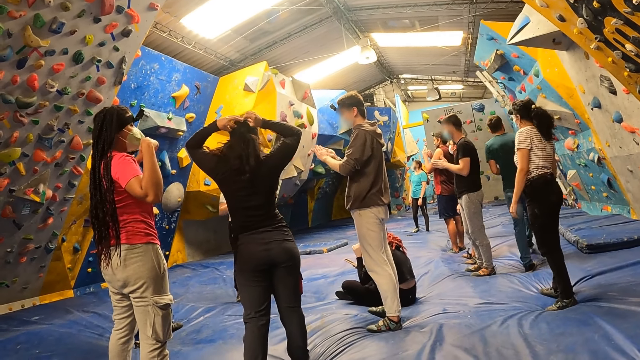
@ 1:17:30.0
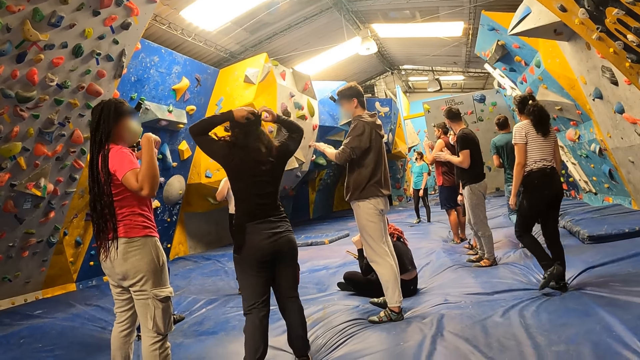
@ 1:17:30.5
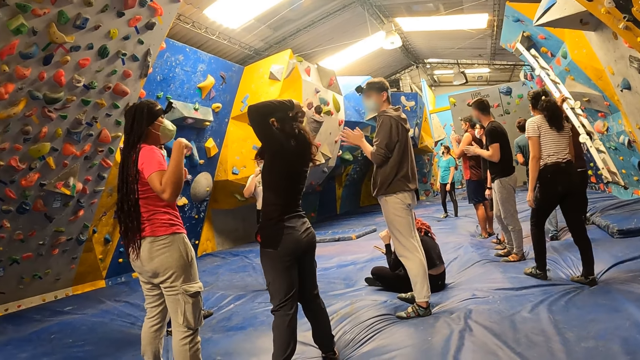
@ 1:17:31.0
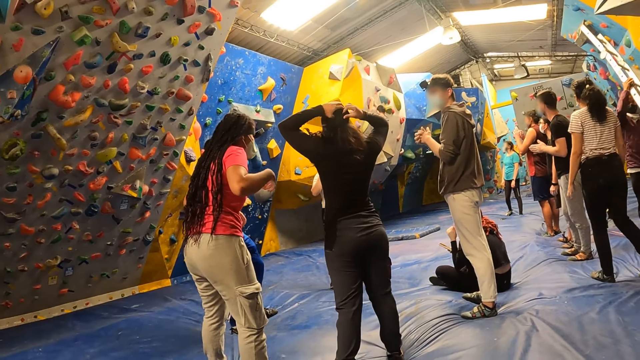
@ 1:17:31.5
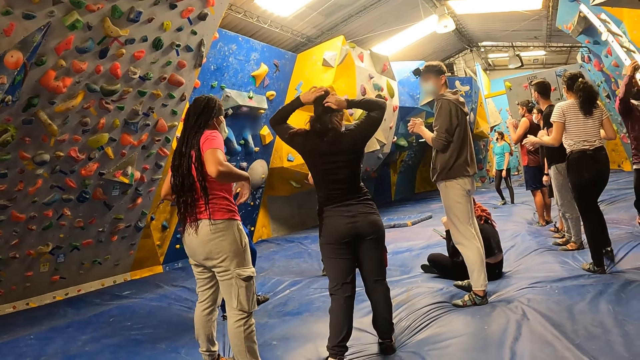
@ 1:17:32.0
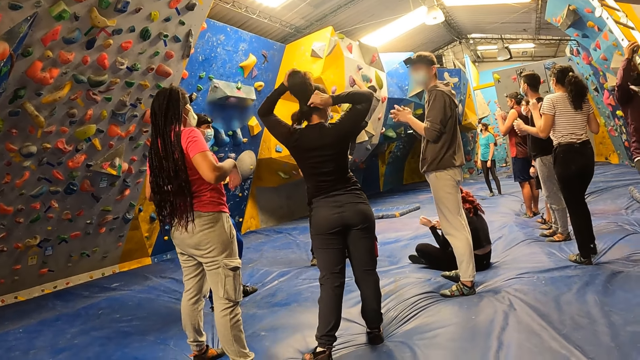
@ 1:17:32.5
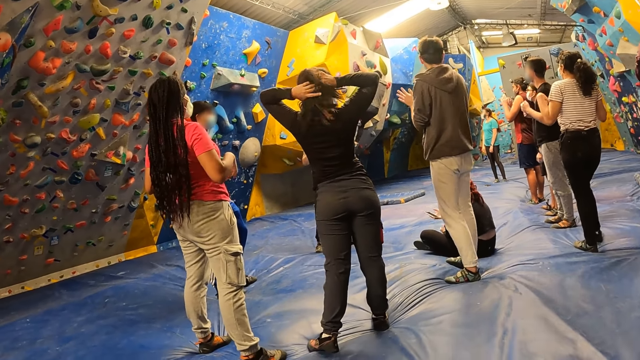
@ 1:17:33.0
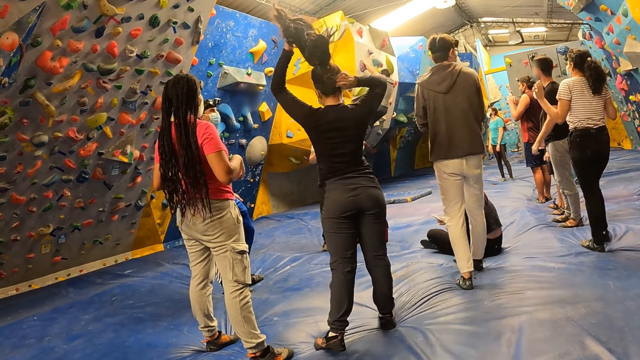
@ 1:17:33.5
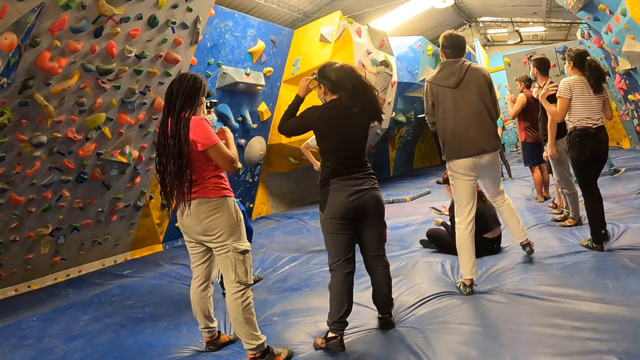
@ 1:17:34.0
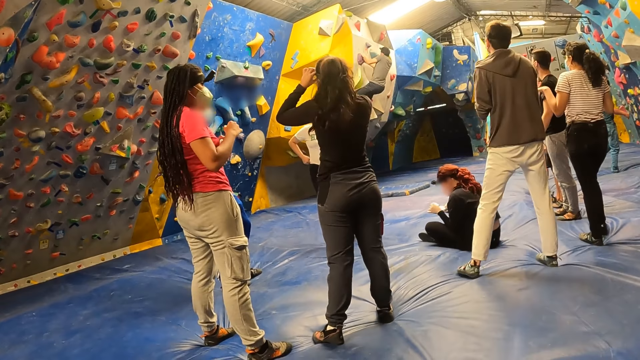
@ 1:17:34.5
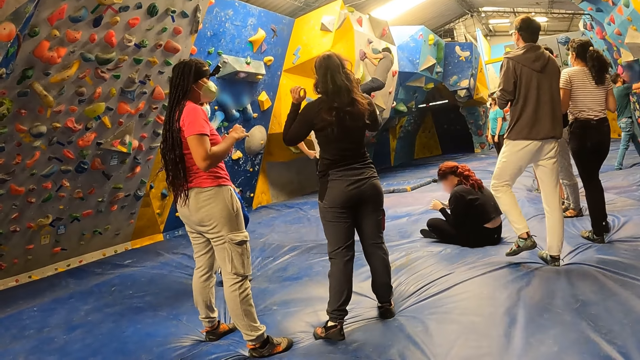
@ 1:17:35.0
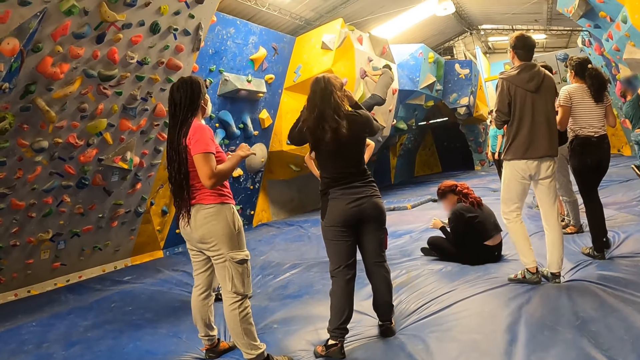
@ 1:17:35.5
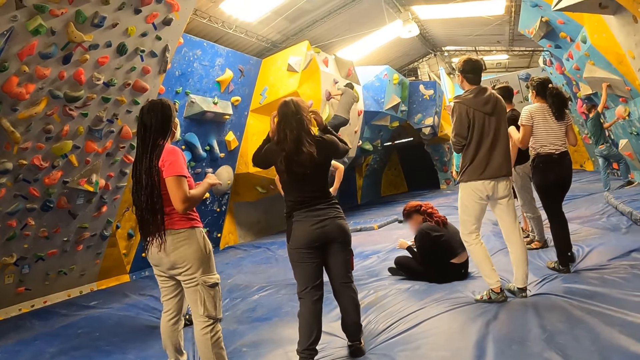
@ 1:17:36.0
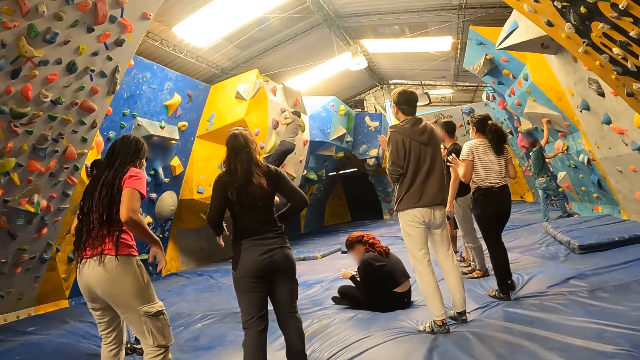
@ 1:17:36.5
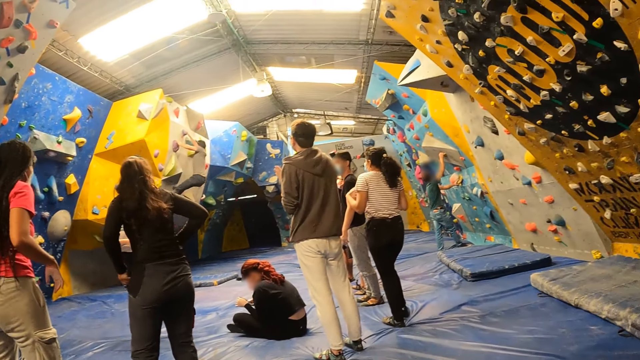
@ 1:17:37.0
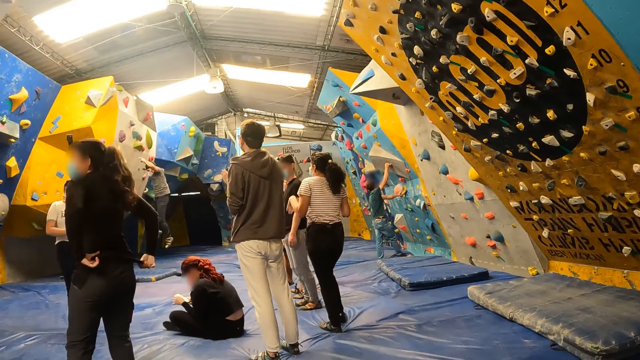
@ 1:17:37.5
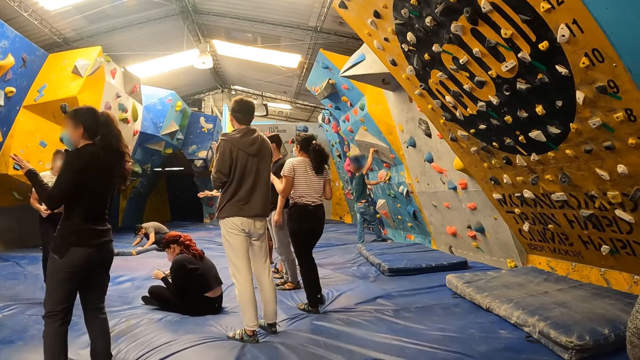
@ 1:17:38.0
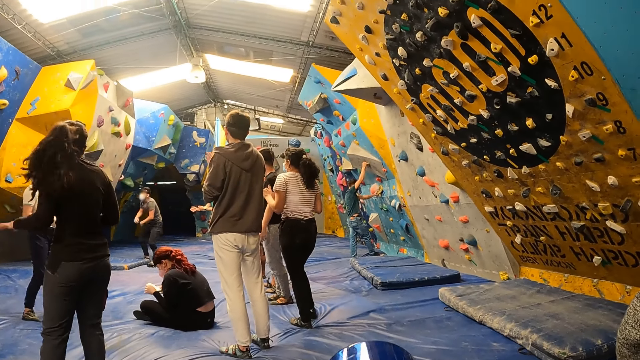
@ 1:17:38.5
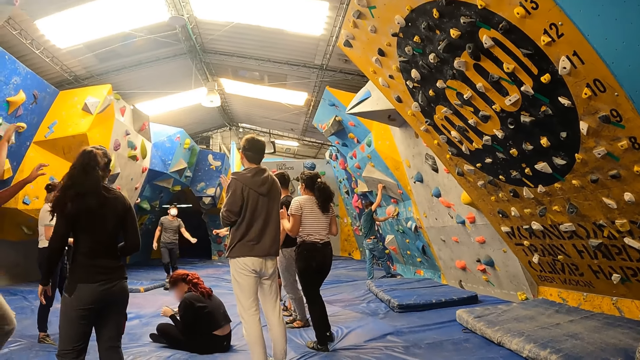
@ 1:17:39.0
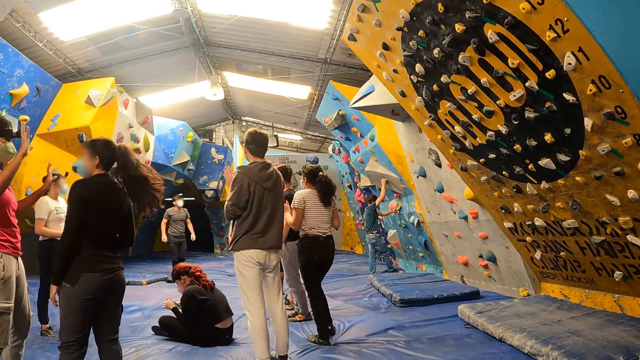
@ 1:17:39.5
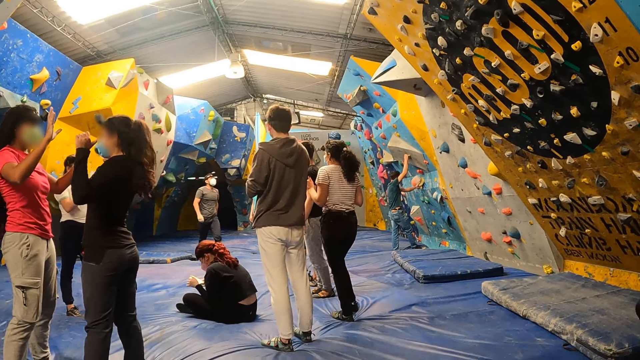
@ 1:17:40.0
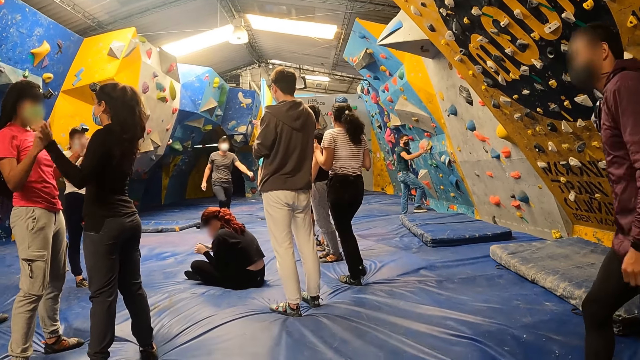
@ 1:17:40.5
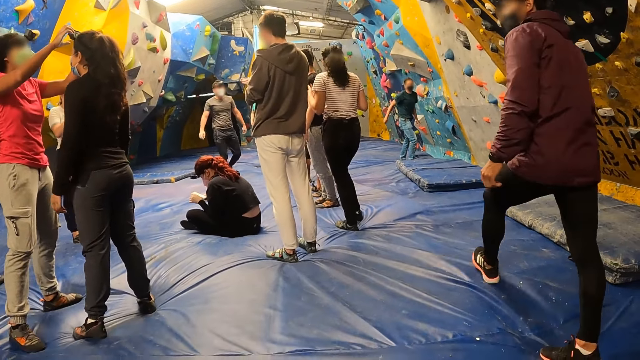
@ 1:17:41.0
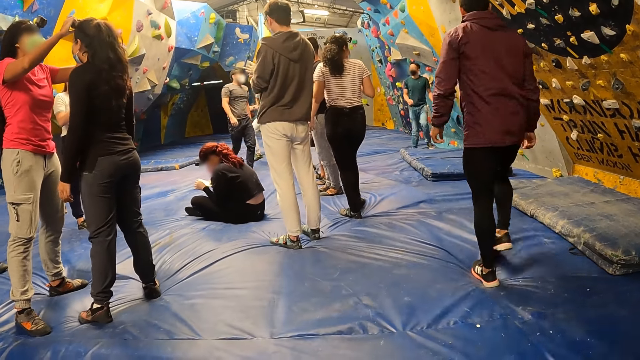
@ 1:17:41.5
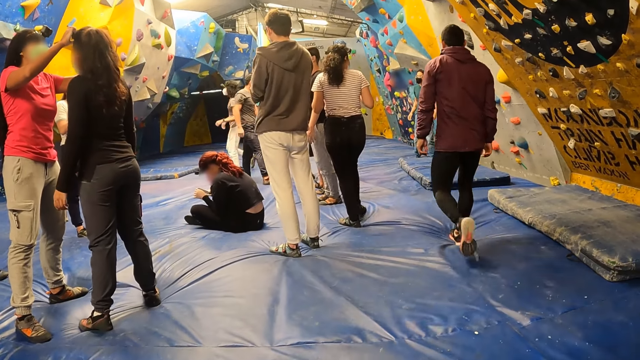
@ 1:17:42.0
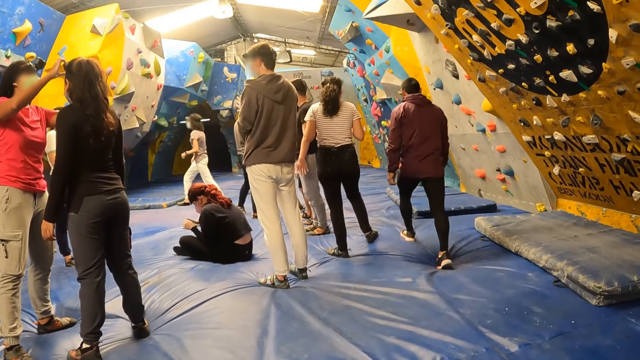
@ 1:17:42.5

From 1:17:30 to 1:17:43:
The camera wearer looks around. They look at the people in the room. They take a drink.

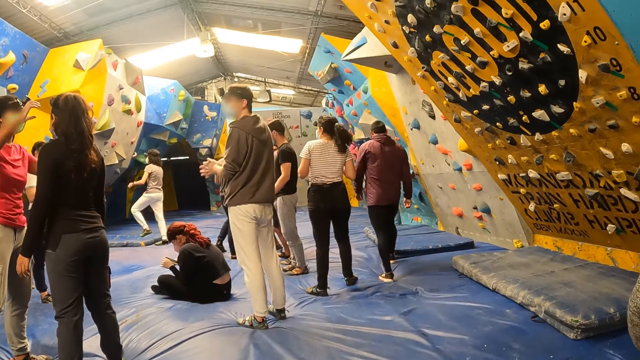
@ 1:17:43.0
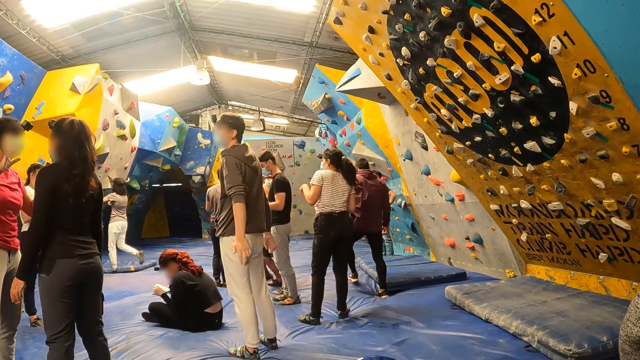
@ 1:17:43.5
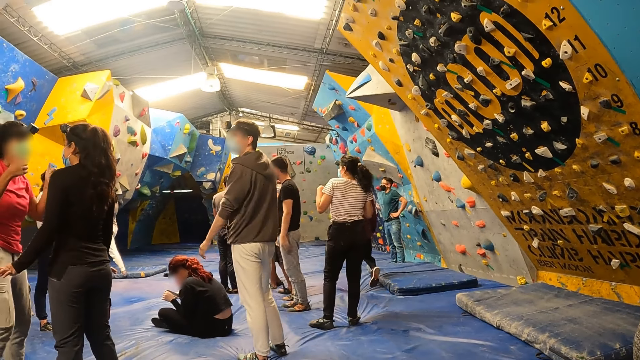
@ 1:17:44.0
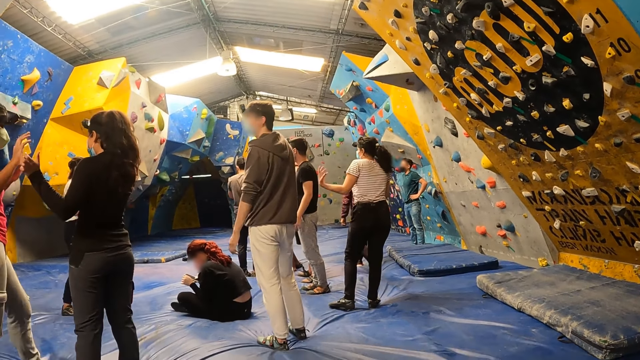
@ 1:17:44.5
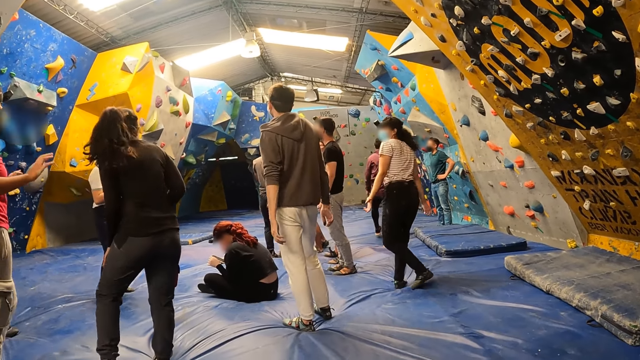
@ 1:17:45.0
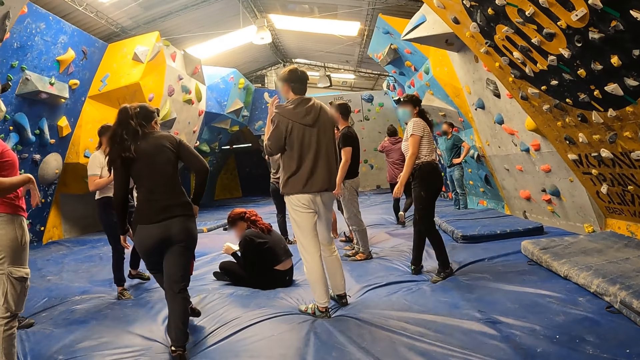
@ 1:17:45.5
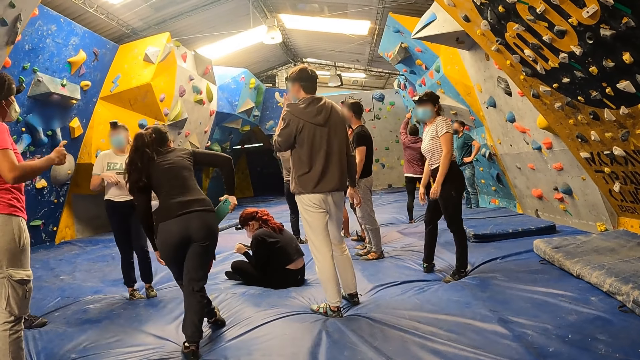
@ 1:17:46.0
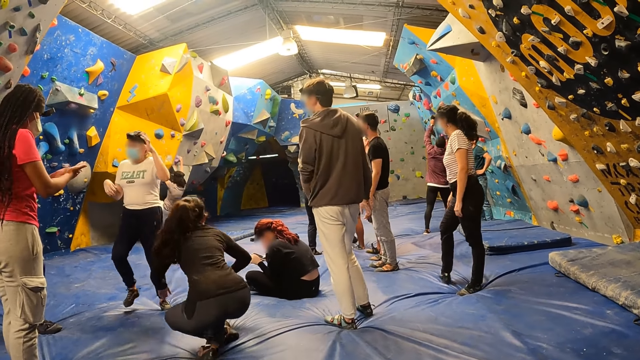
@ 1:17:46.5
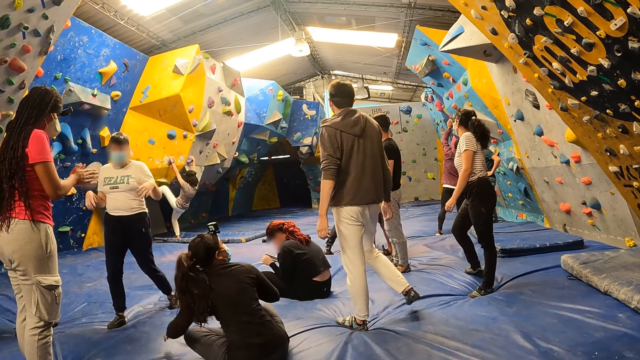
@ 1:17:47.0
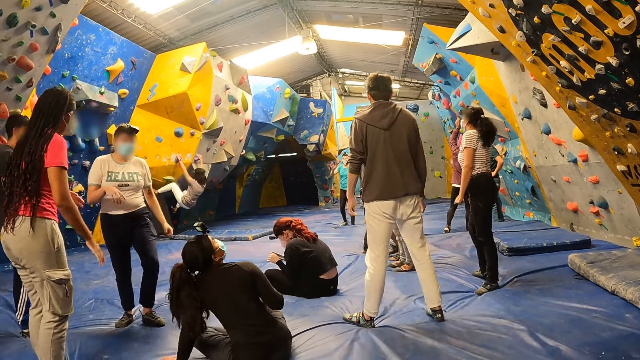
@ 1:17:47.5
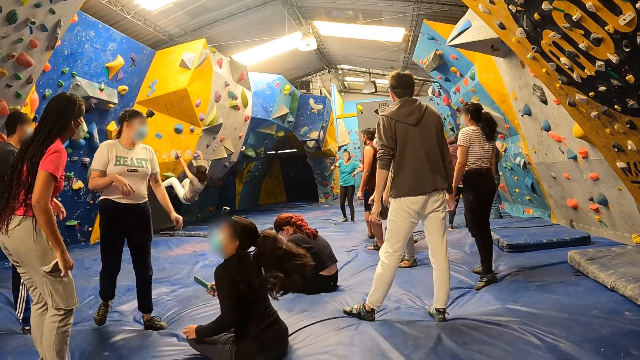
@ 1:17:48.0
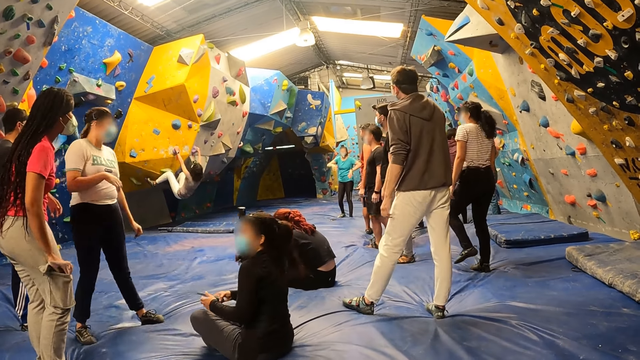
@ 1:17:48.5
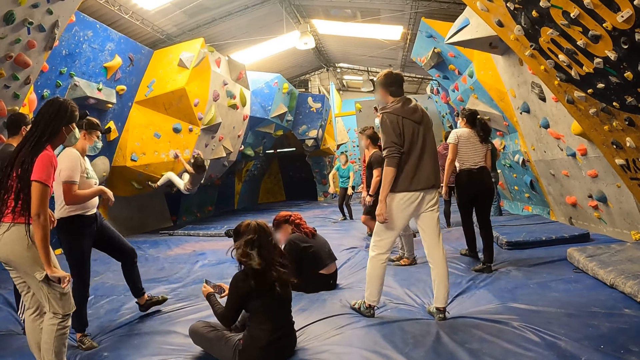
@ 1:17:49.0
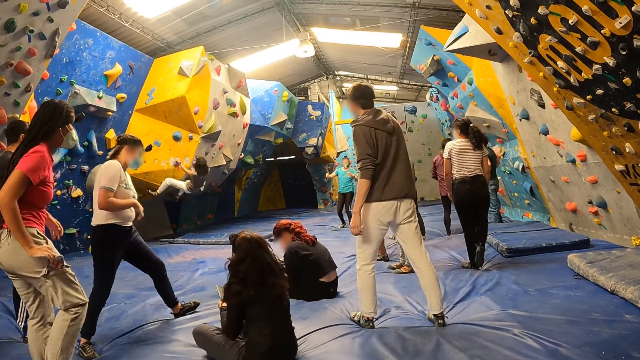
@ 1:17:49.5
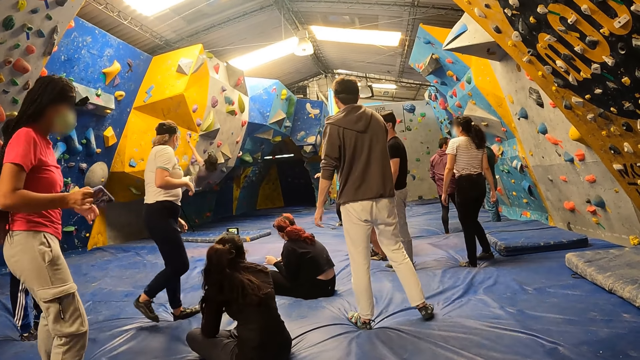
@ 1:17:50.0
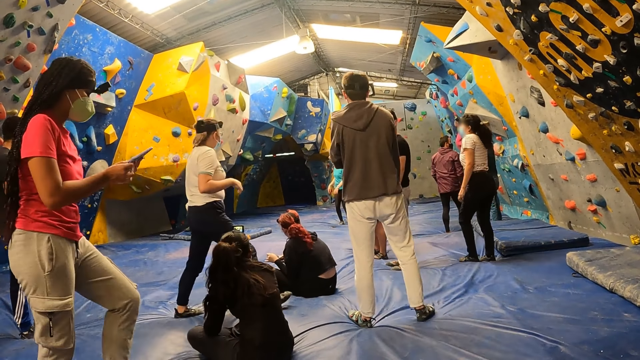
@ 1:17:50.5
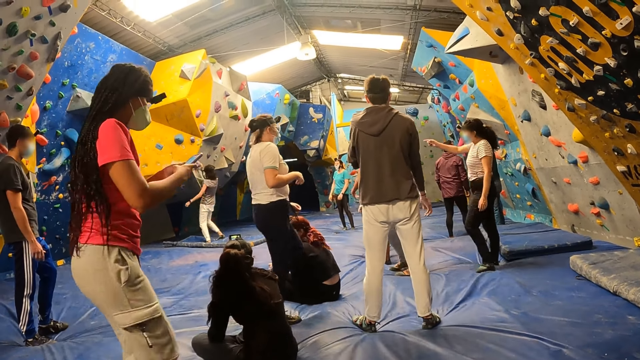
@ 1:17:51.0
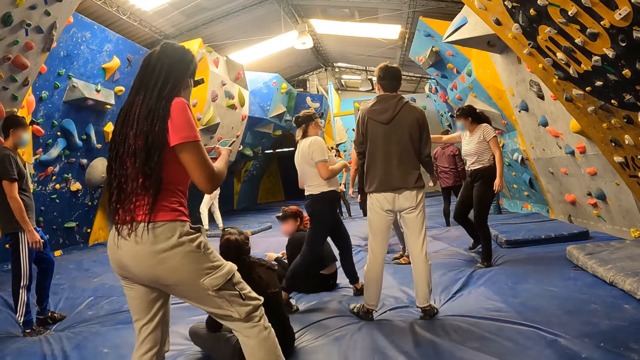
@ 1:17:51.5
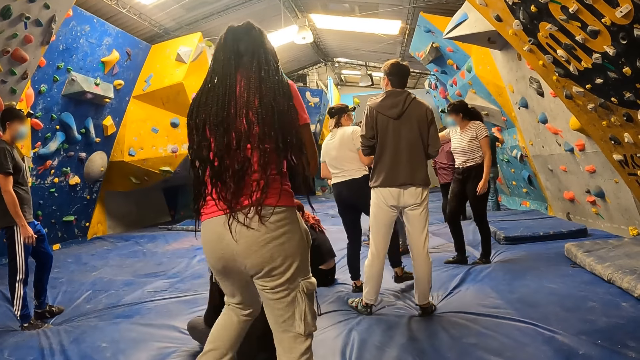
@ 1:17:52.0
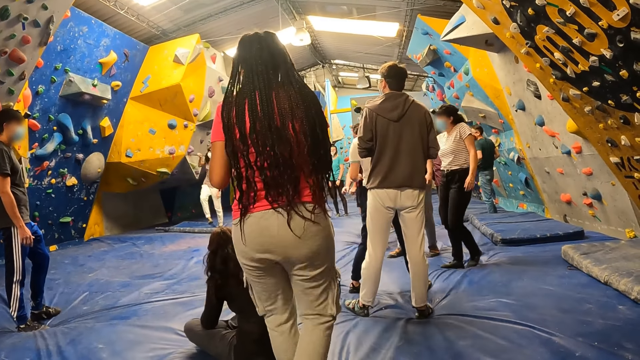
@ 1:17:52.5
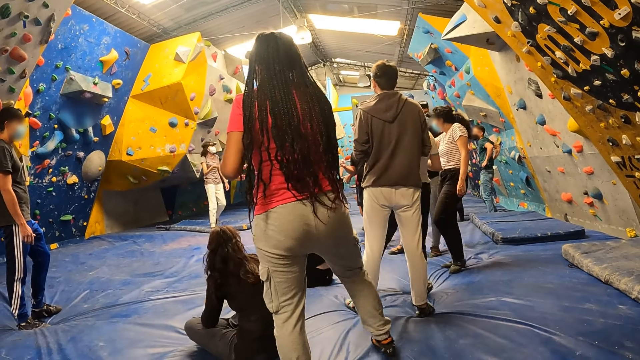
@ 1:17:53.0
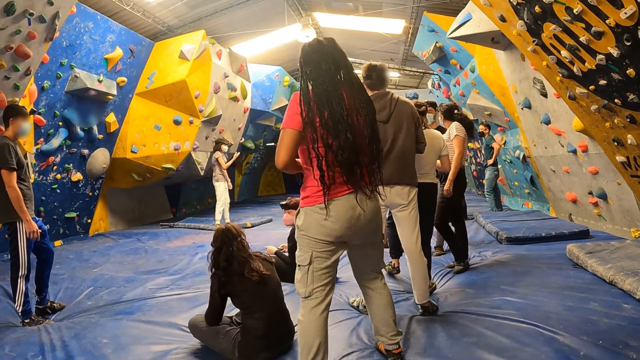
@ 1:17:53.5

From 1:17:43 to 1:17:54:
The camera wearer looks at the activity. They look around.
